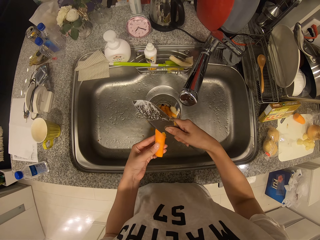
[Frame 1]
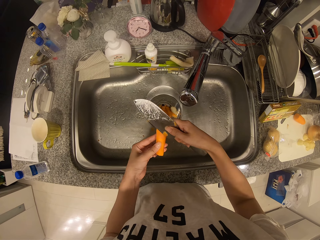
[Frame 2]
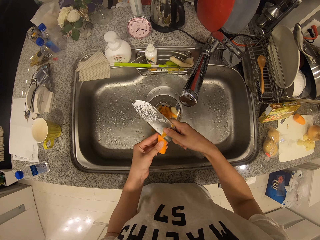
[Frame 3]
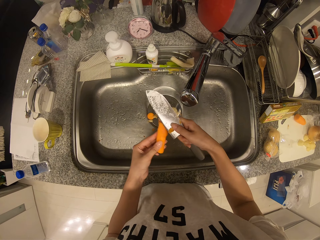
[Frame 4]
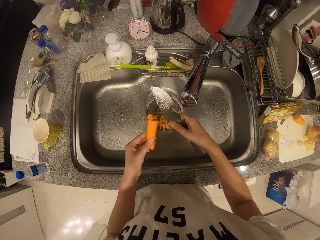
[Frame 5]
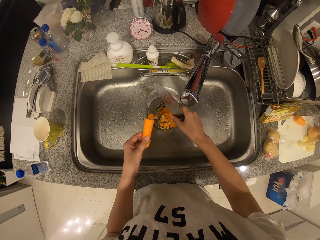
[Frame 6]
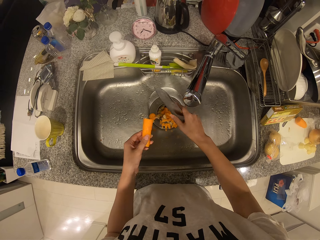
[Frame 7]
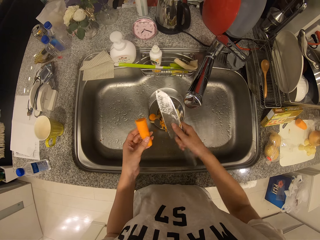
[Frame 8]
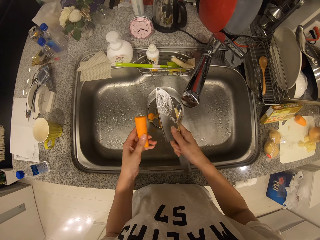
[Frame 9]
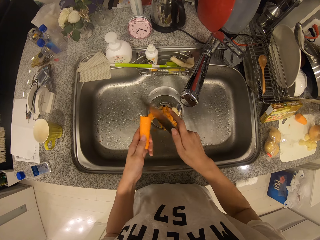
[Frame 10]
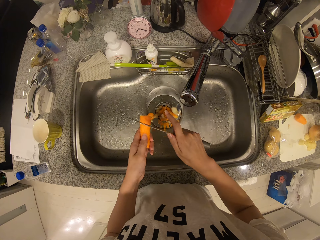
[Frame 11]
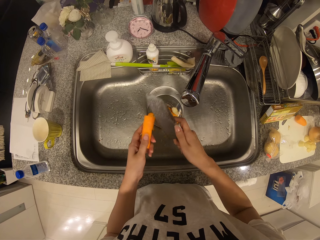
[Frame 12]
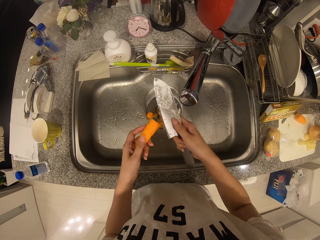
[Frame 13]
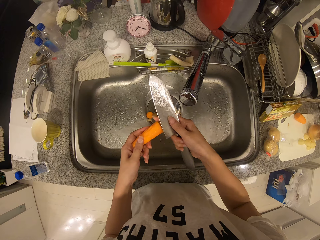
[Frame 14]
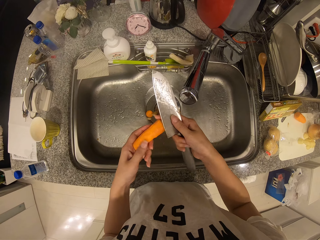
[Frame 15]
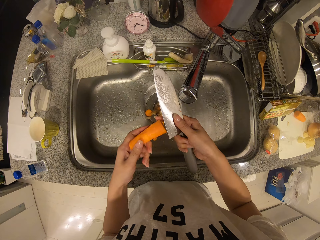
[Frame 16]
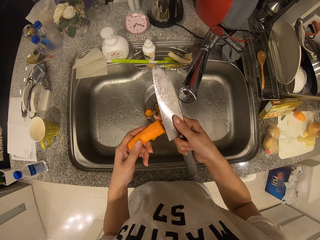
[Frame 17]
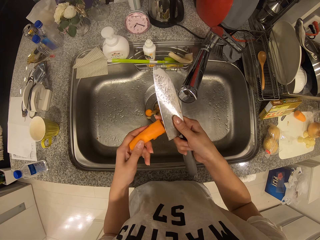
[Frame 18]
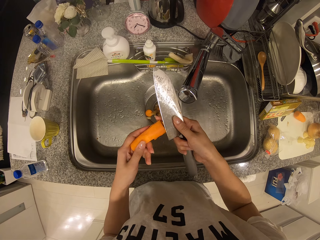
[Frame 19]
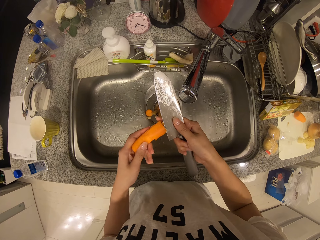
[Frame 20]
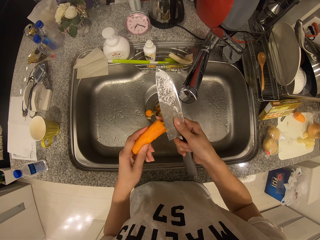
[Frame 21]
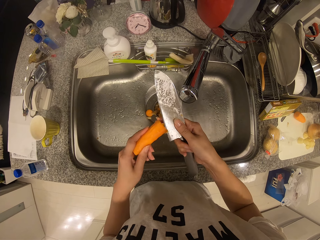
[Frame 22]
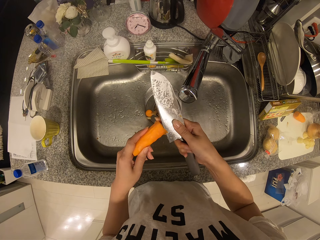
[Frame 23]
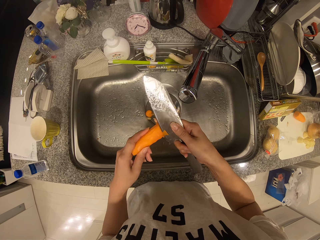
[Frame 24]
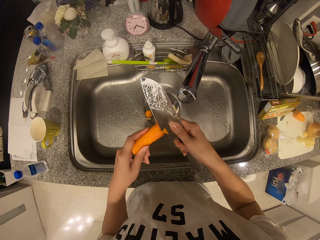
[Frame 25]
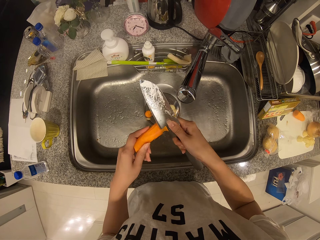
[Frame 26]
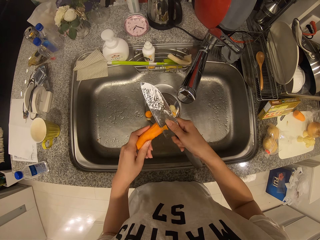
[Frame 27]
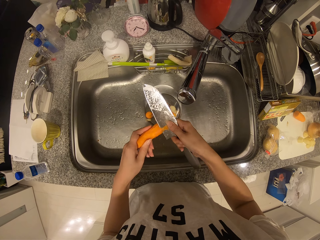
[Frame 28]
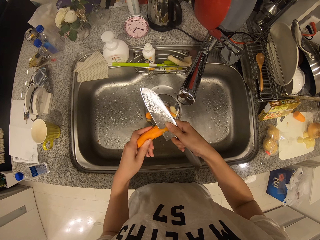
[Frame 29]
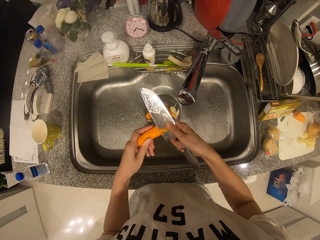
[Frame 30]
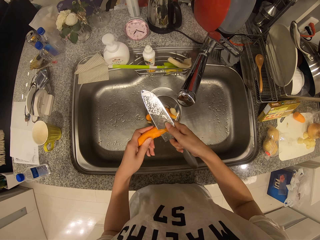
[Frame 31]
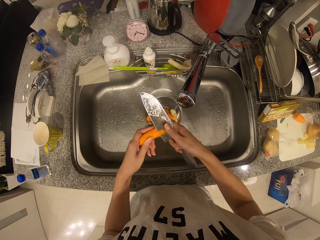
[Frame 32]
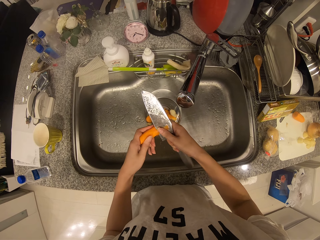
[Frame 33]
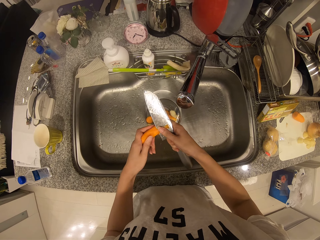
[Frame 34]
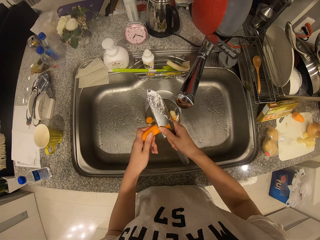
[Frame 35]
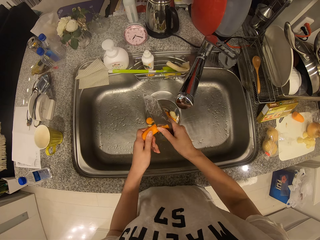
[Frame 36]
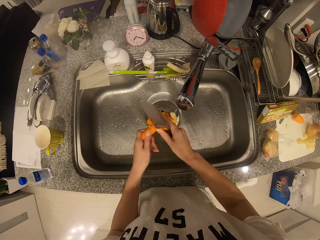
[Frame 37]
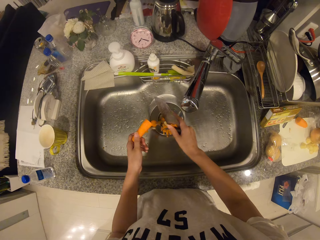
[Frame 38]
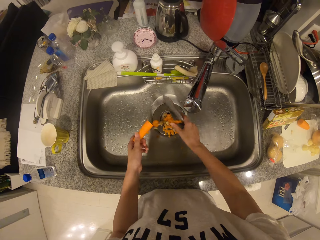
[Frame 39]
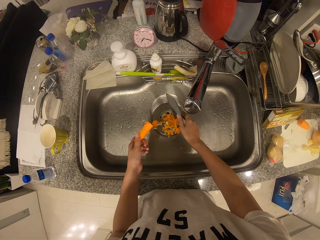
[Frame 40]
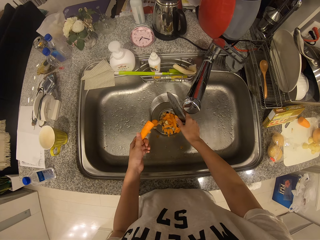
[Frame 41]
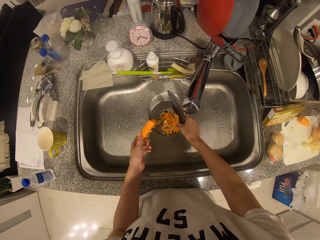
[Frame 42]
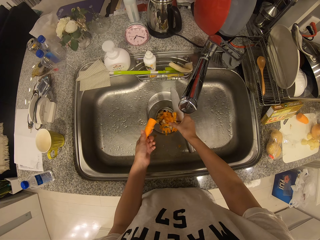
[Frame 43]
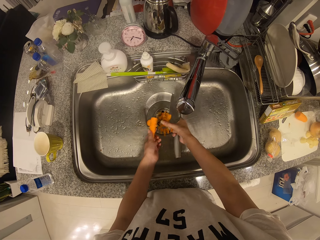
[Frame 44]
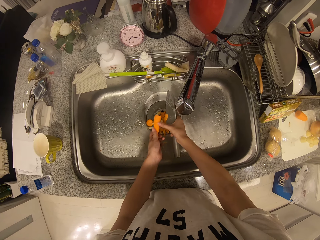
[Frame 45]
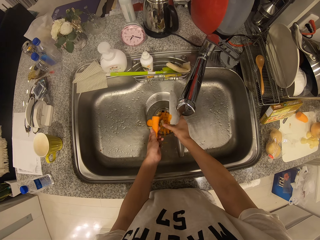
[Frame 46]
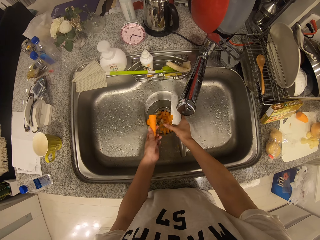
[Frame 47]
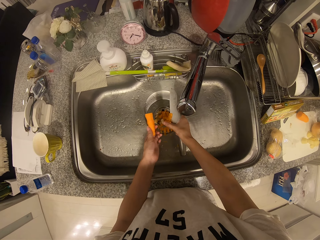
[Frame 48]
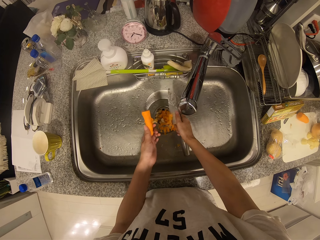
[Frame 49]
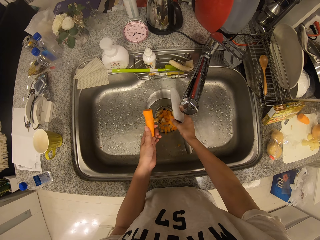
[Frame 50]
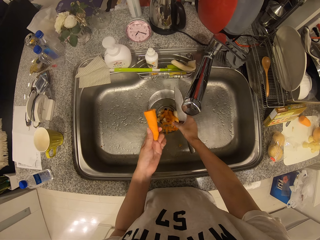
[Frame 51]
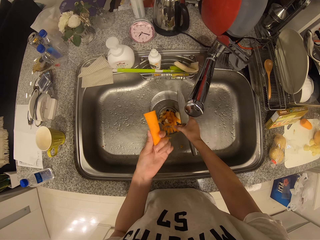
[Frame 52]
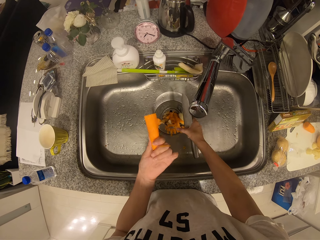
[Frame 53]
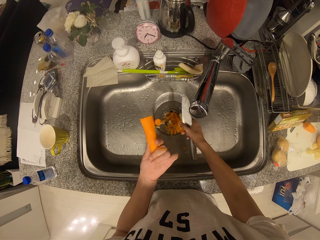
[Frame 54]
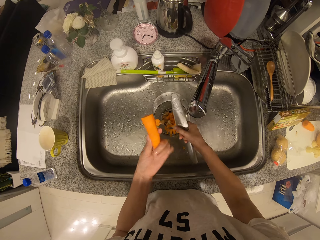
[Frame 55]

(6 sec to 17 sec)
The camera wearer removes the peel from the knife into the sink hole with his right hand. He removes the peel of the carrot with the knife in his right hand. He removes the peel from the knife into the sink hole with his right hand.

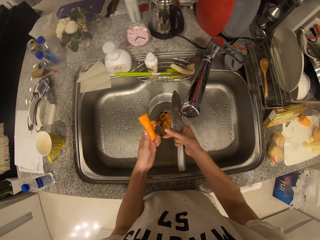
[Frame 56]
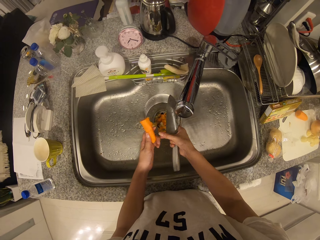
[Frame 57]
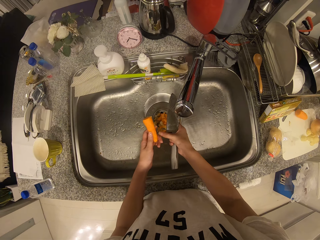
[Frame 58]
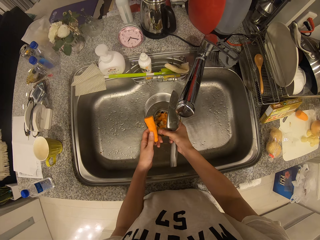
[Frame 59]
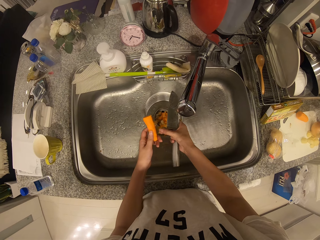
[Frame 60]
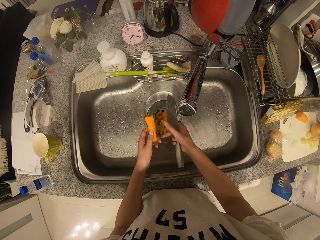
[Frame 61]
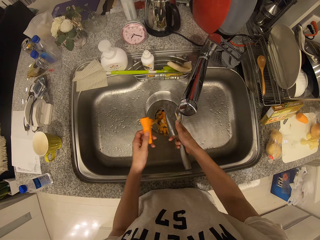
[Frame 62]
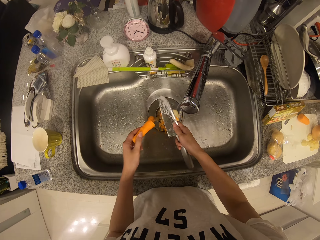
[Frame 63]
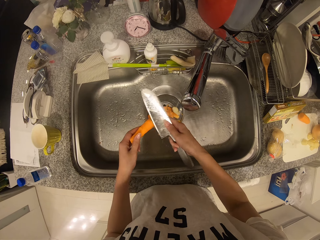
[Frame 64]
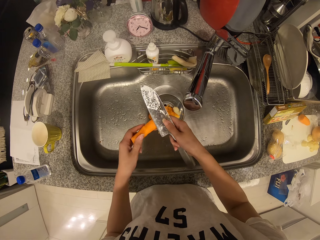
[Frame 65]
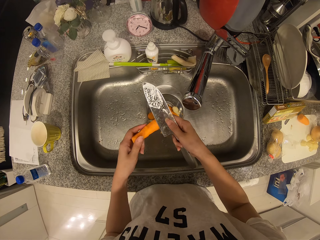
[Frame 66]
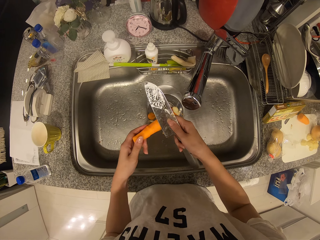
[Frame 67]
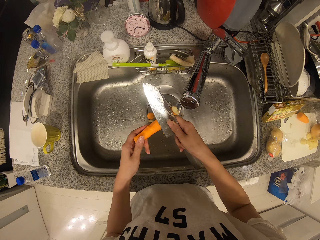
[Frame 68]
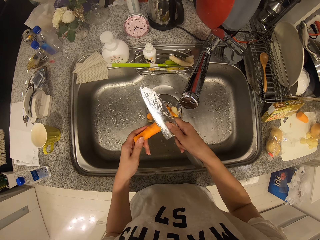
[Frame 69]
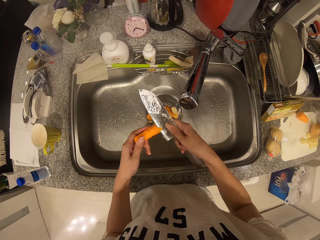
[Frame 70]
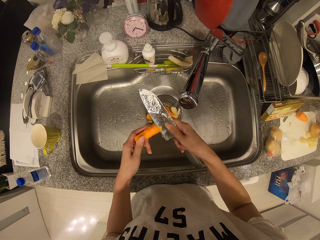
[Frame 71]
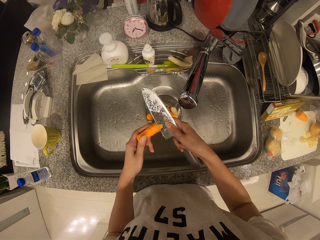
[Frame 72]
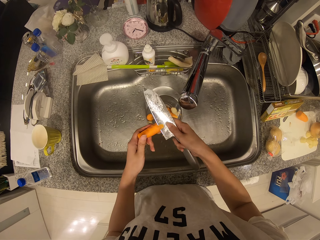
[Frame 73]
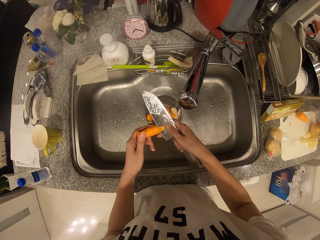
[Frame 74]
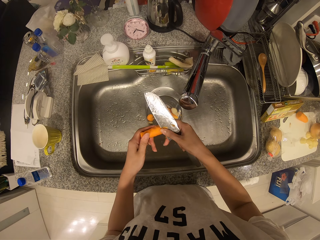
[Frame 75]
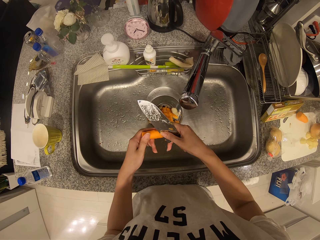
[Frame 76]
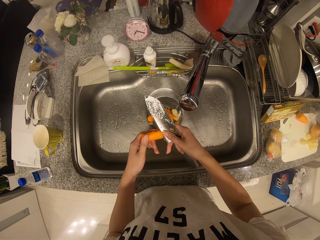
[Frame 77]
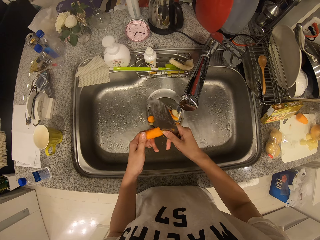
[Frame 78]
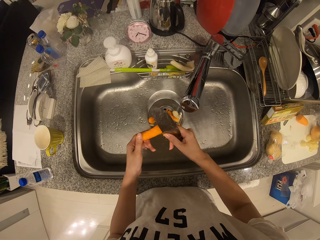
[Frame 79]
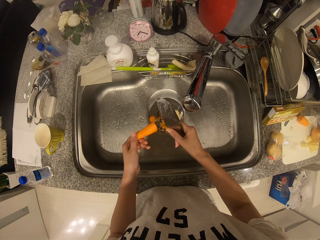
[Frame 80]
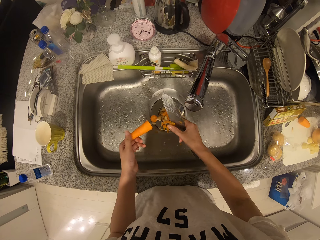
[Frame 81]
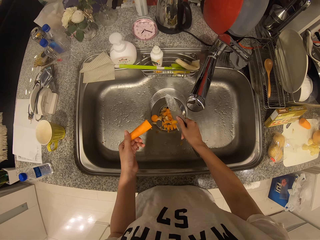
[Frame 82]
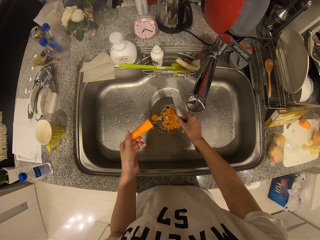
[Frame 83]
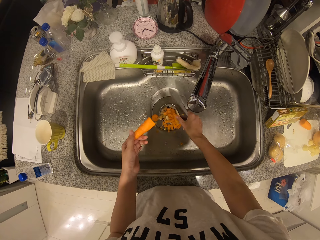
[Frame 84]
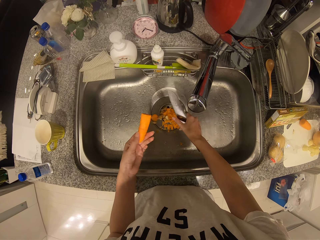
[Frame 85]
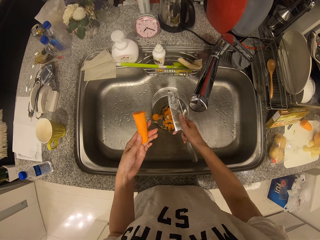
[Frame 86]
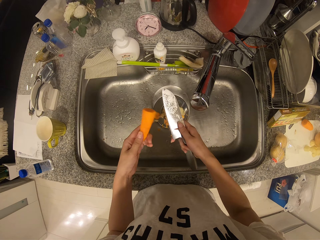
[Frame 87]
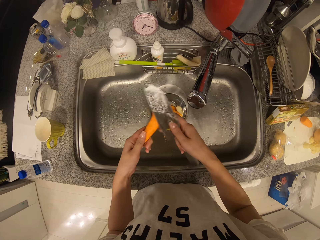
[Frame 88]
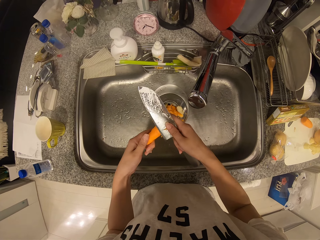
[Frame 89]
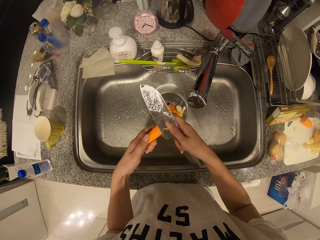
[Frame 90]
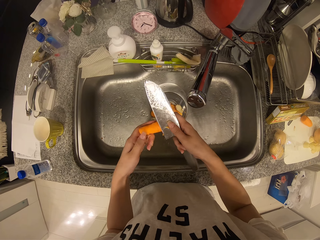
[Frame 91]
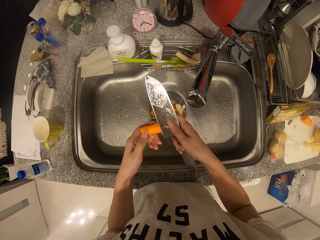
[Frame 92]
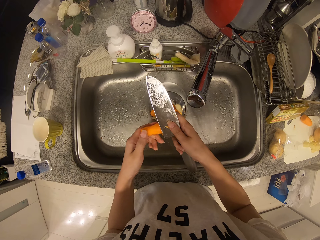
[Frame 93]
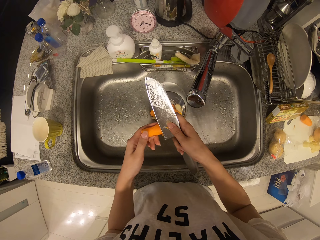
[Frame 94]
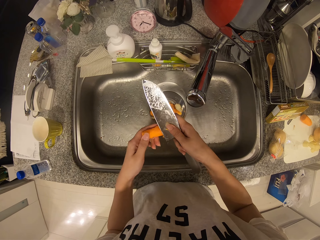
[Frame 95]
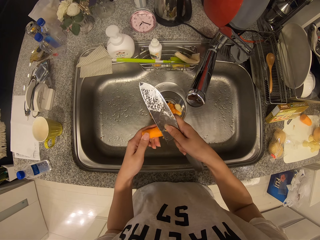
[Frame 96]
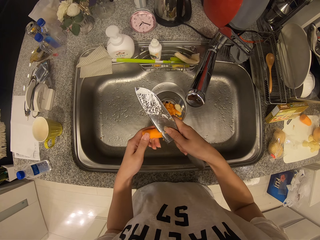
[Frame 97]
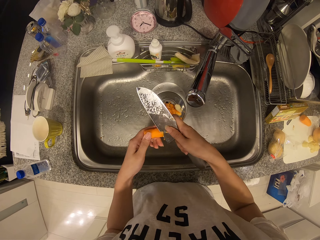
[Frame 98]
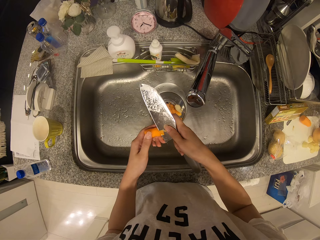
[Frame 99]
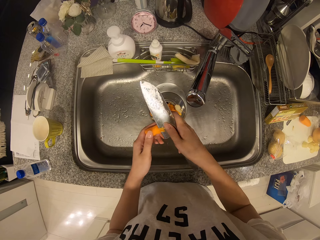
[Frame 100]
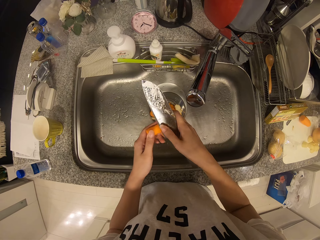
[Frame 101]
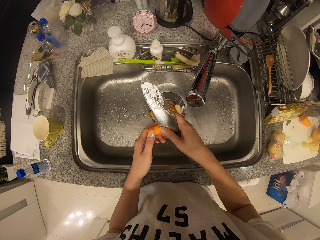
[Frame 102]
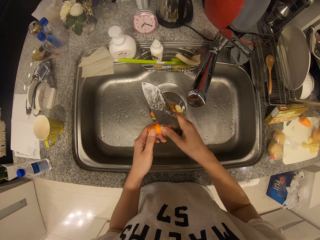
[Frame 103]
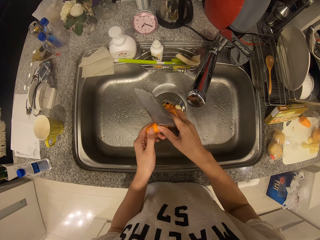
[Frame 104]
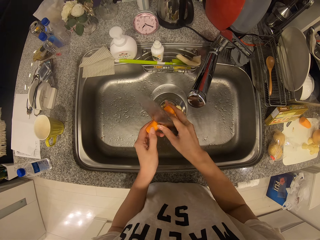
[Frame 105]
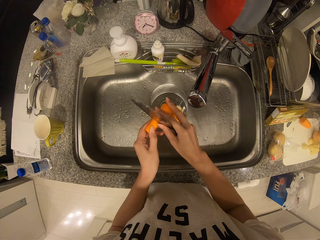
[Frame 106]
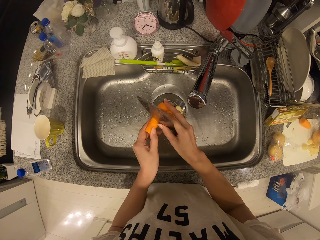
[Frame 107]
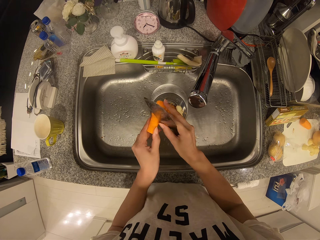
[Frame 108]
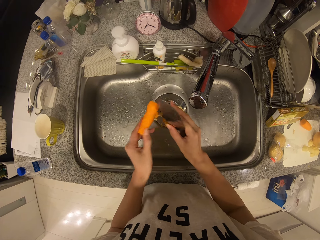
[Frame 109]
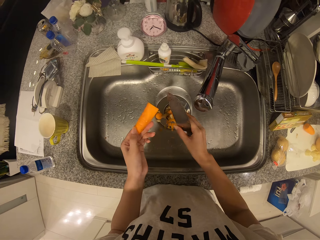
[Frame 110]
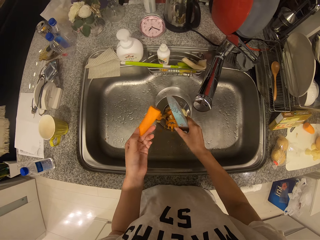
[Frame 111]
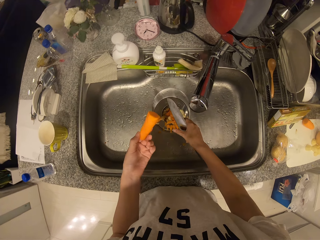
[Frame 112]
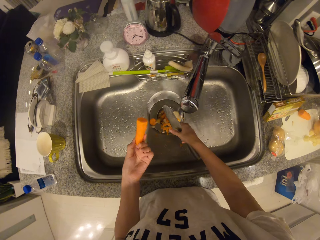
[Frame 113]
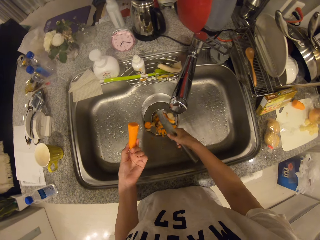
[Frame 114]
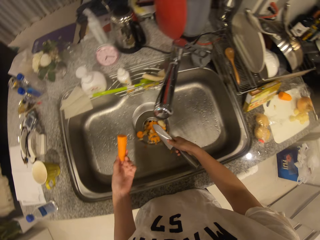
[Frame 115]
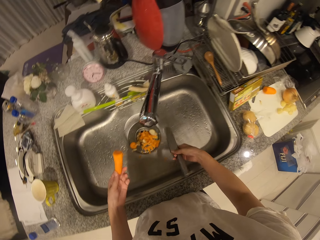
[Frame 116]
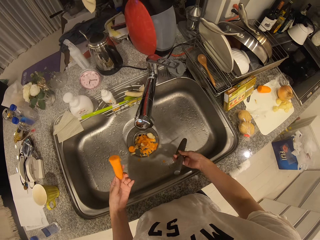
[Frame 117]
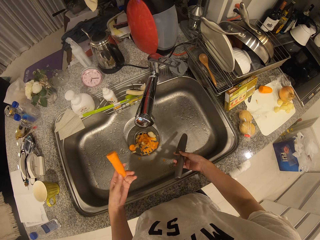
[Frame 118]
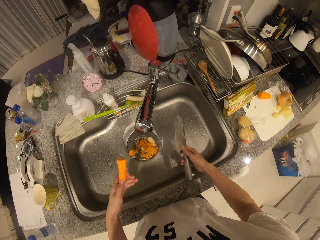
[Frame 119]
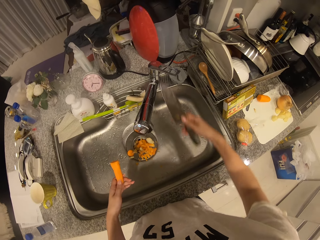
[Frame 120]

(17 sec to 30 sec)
The camera wearer removes the peel of the carrot with a knife in his right hand. He removes the peel from the knife into the sink hole with his right hand. He removes the peel of the carrot with the knife in his right hand. He removes the peel from the knife into the sink hole with his right hand.
